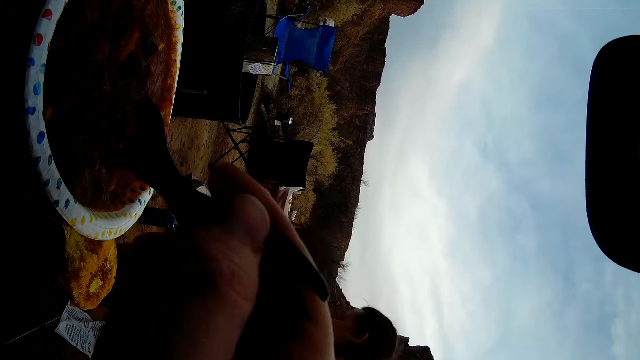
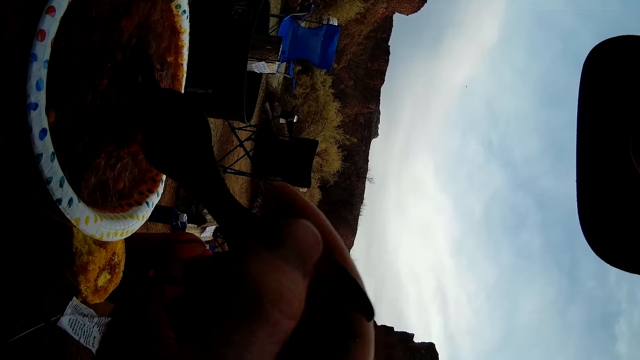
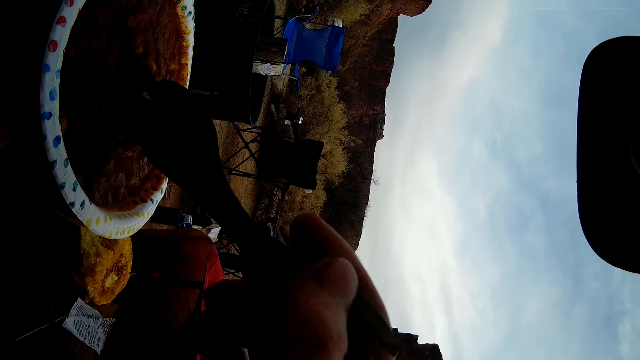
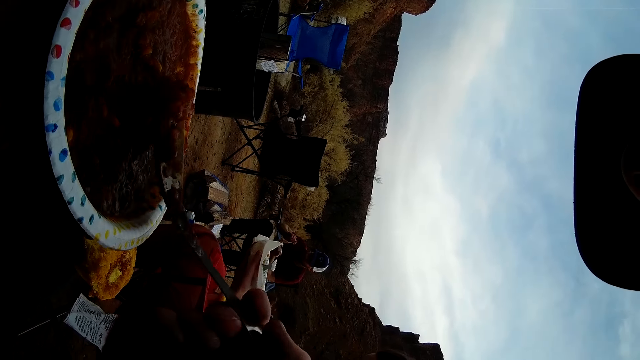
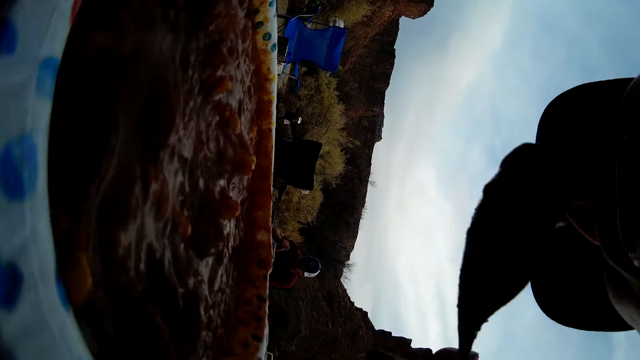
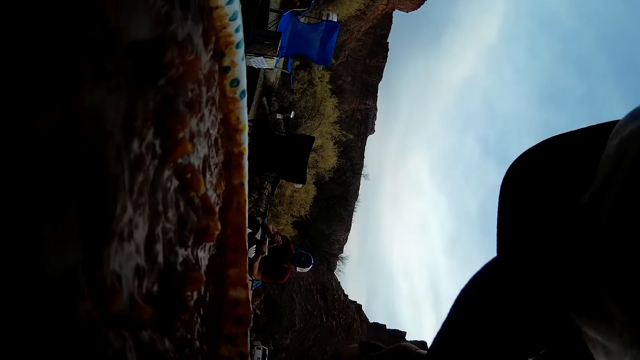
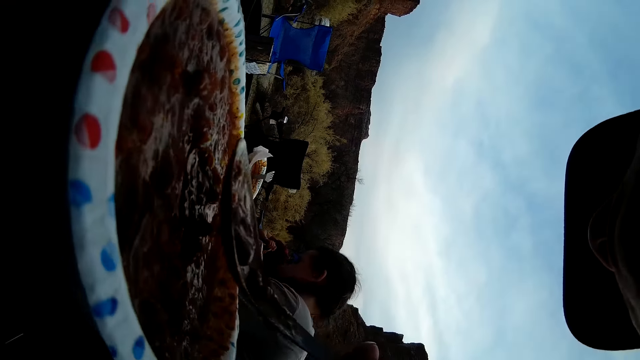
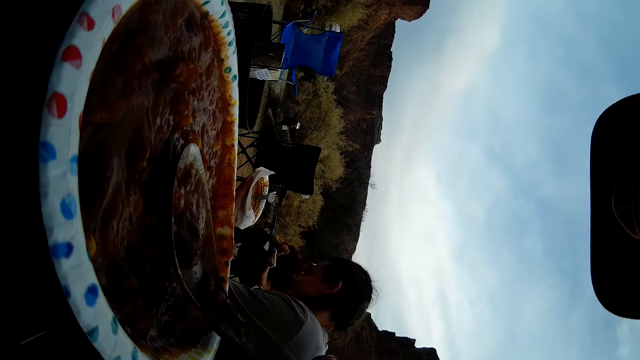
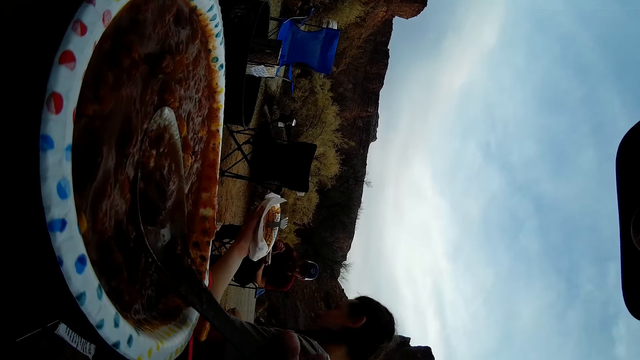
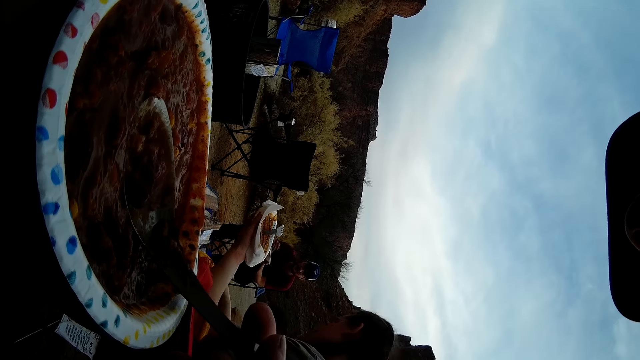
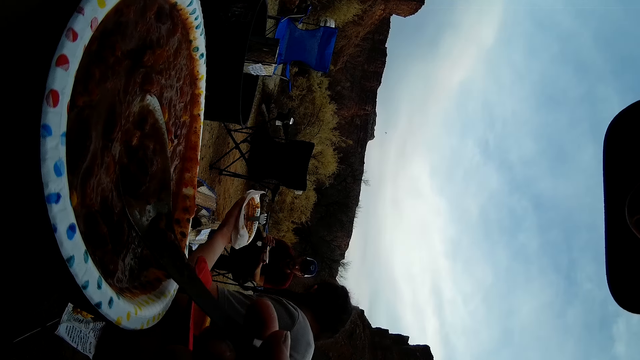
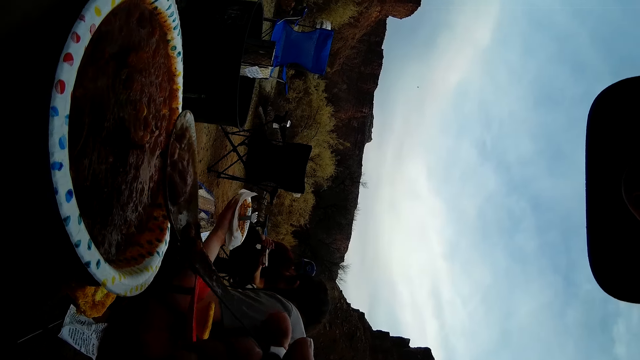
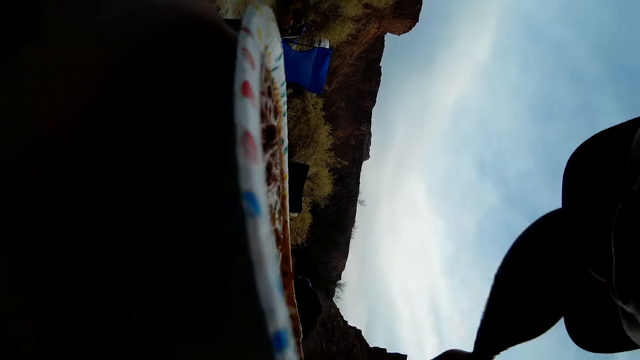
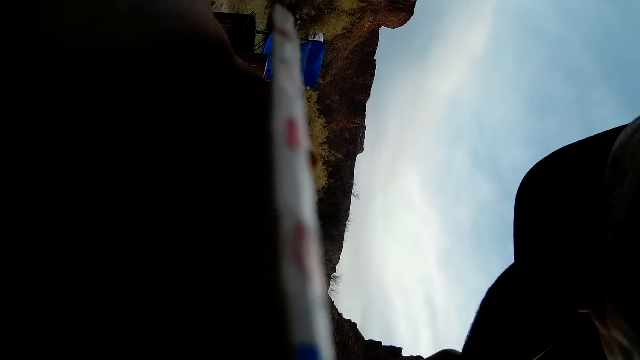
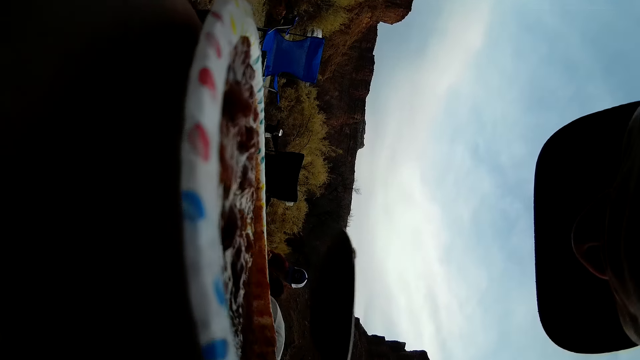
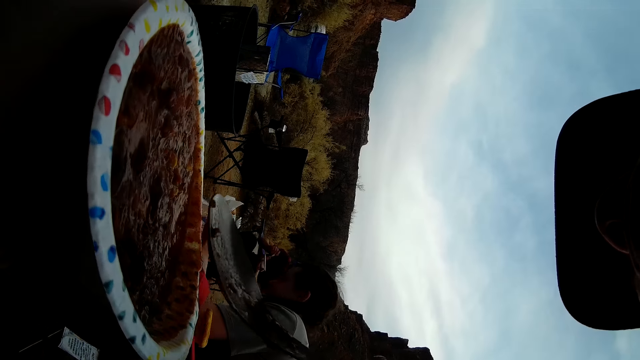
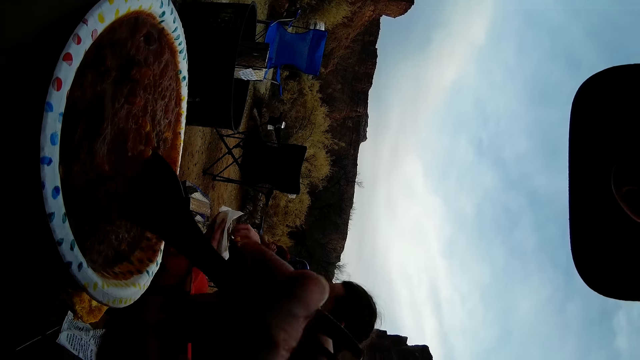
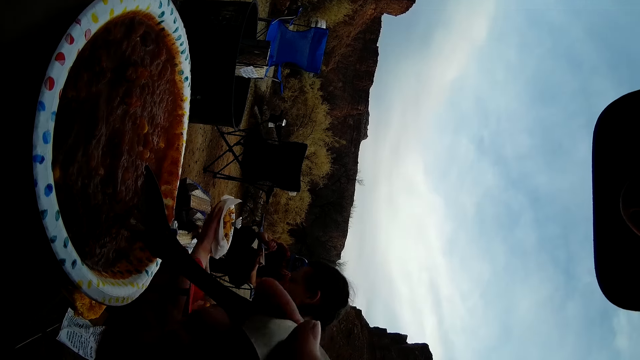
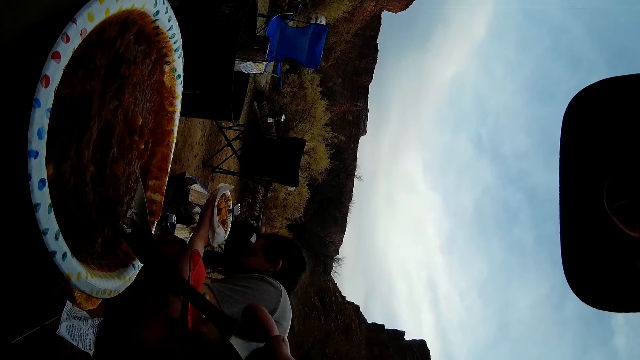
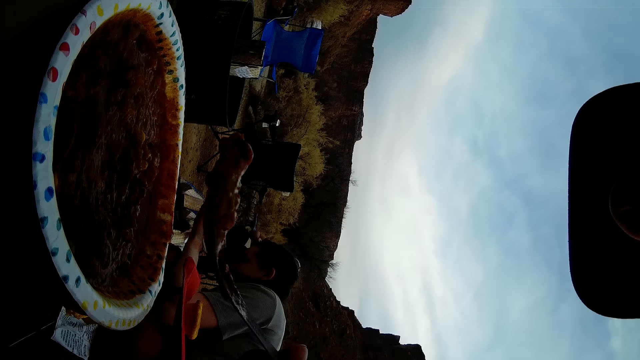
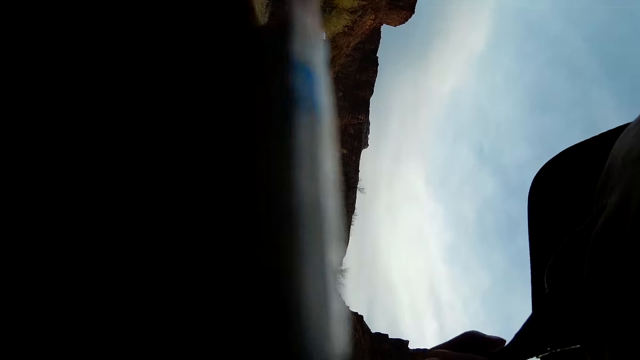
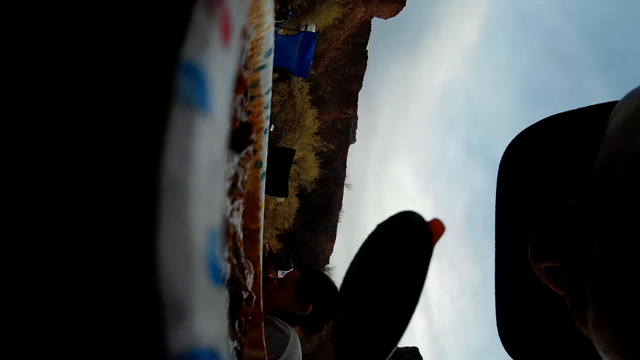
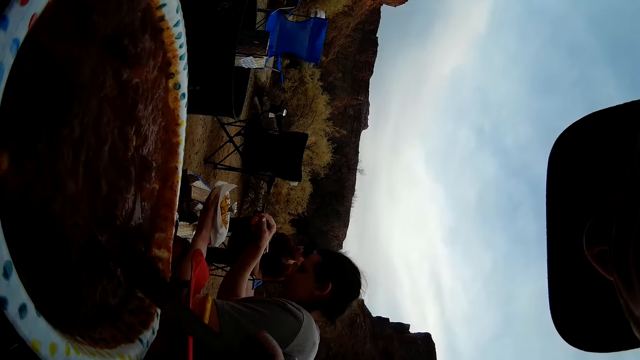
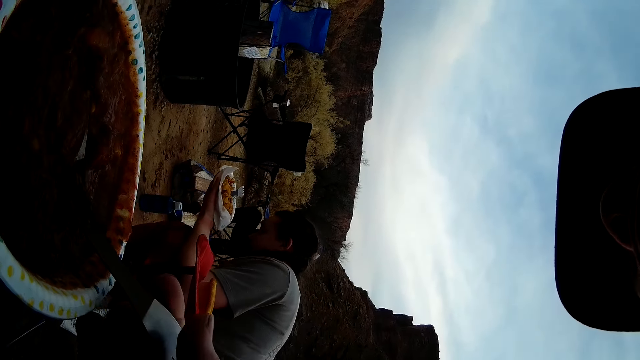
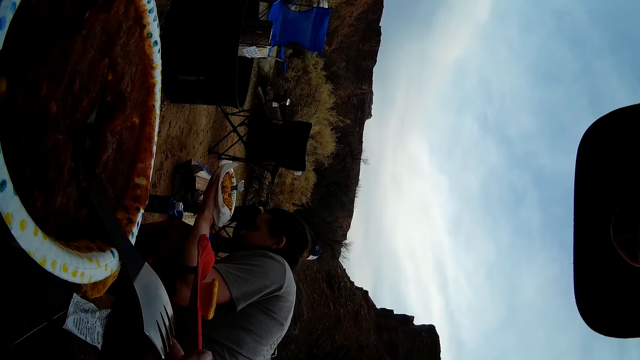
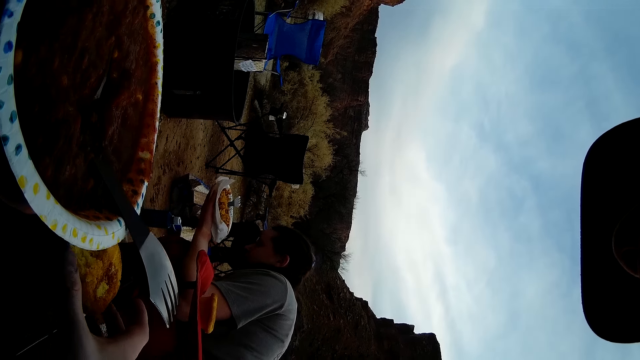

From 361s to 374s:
A person sits. The person and two other people are eating. The camera wearer stirs the food with the spoon. They eat the food. They eat food. They put the spoon in the food. They scoop food with the spoon. They eat food. They put the spoon in the food.

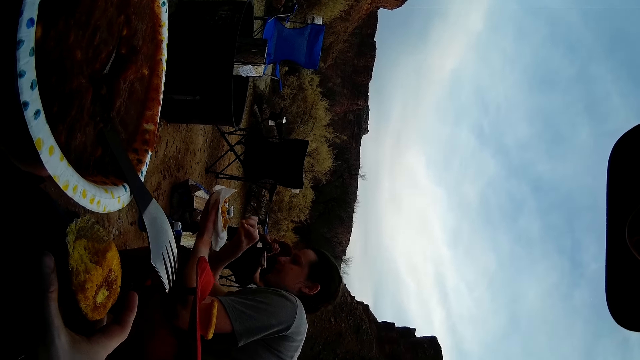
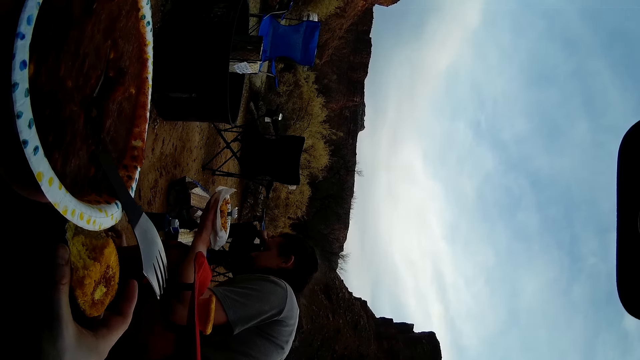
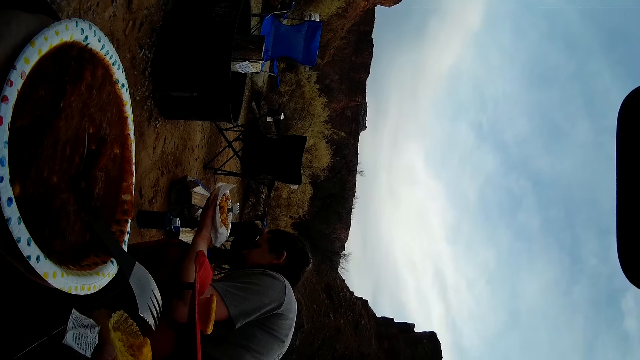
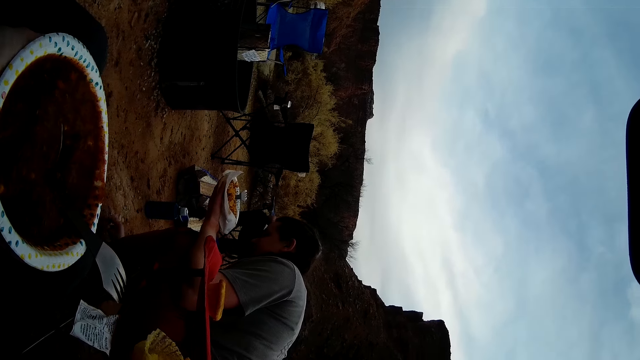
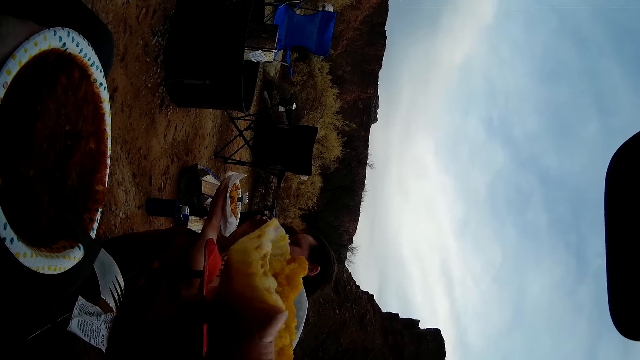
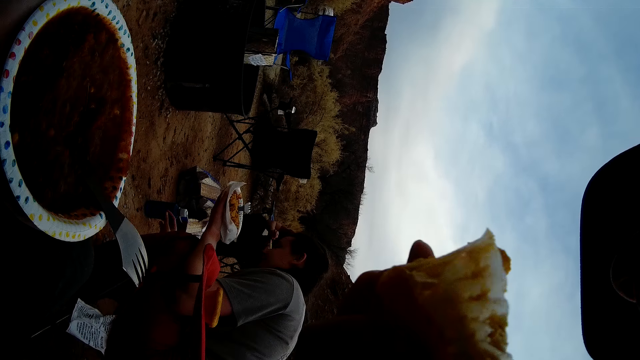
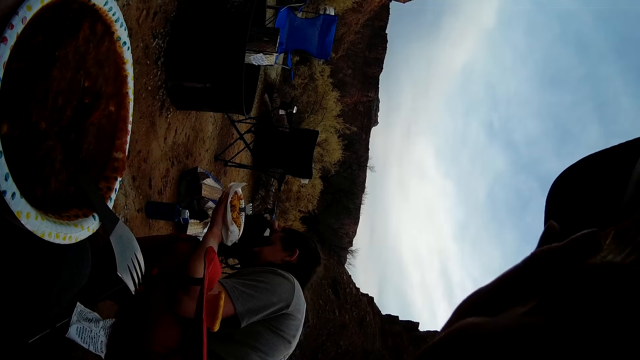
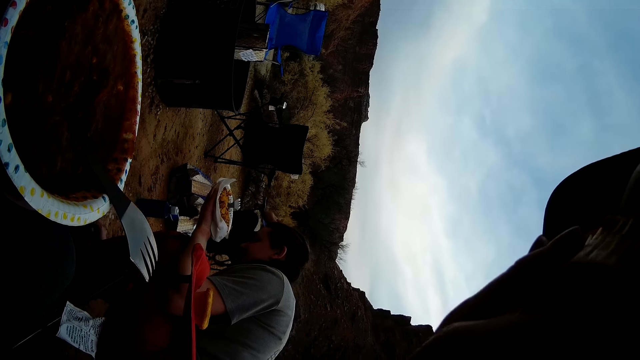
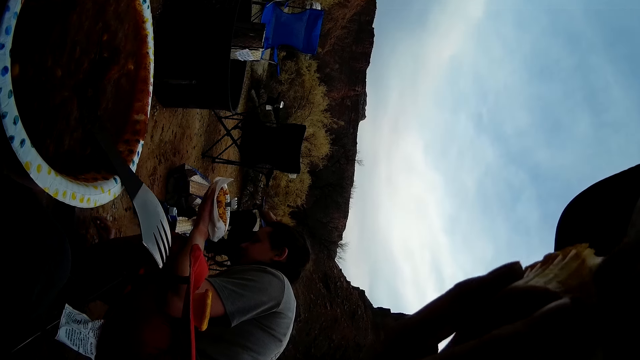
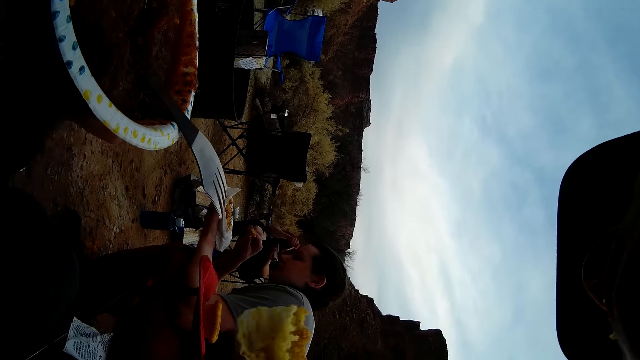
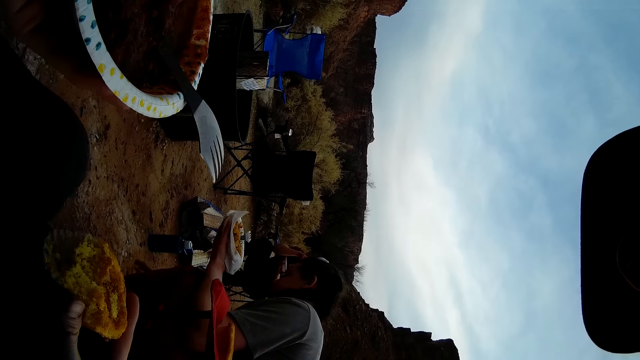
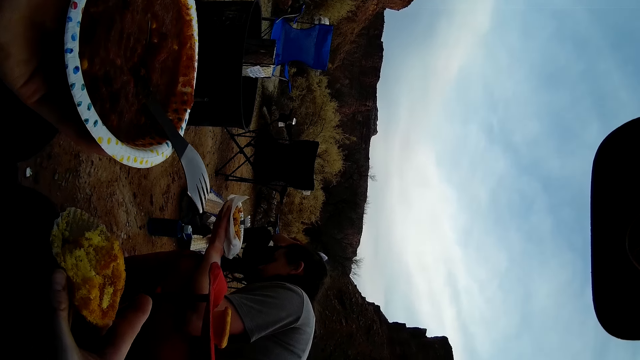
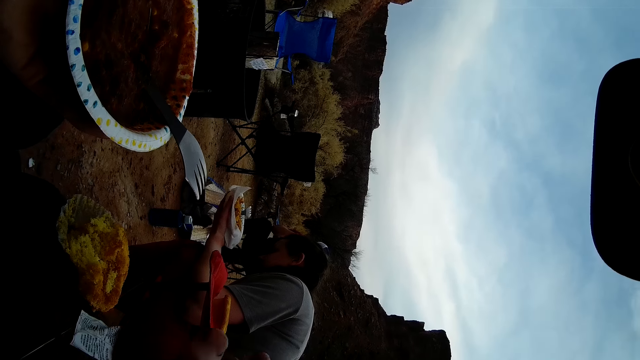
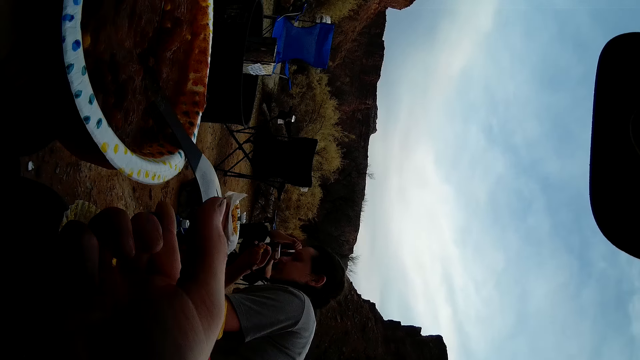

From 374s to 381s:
The camera wearer picks a queen cake. They bite the queen cake. They put the queen cake on the stool.
